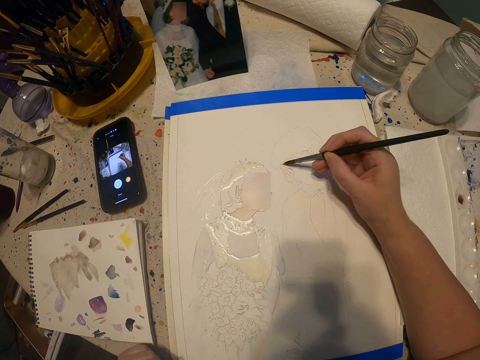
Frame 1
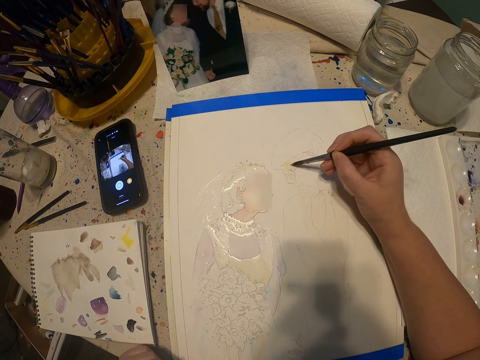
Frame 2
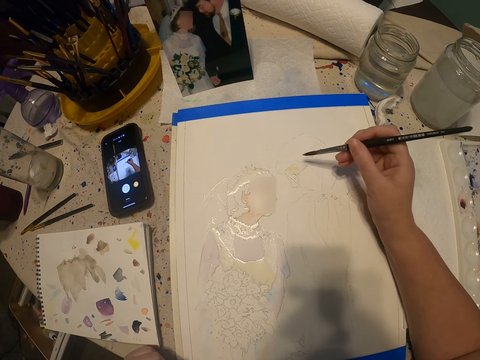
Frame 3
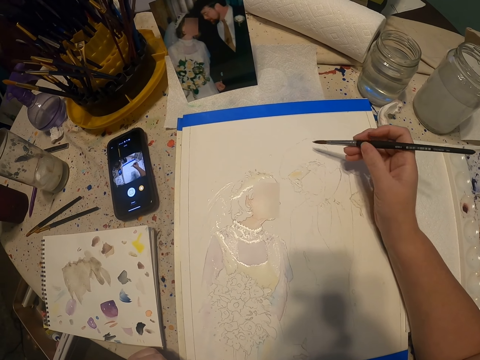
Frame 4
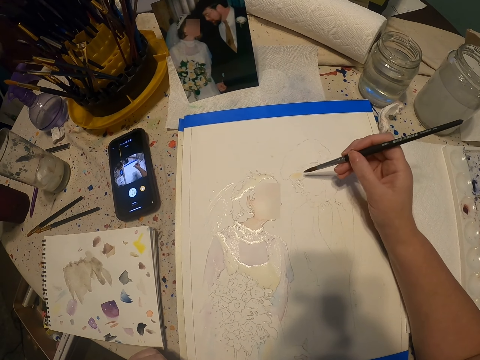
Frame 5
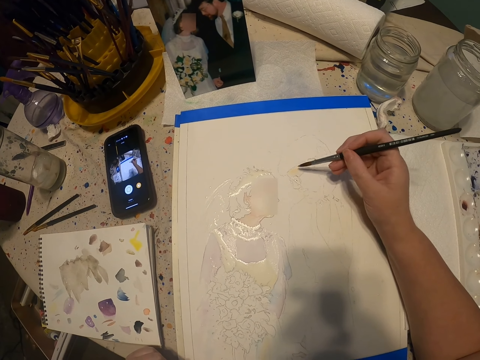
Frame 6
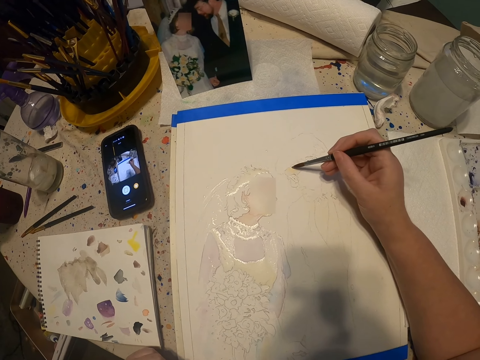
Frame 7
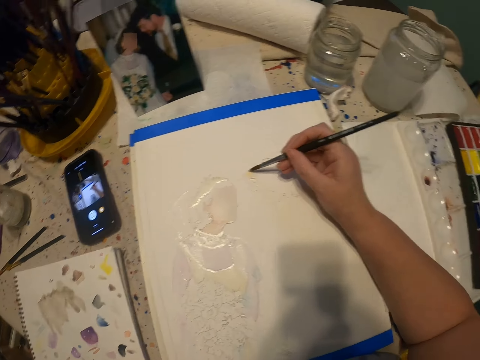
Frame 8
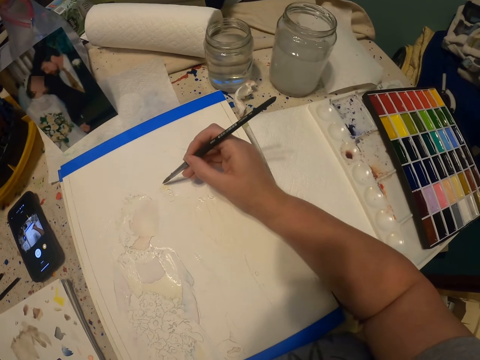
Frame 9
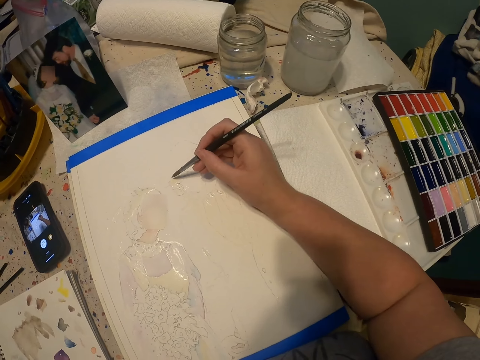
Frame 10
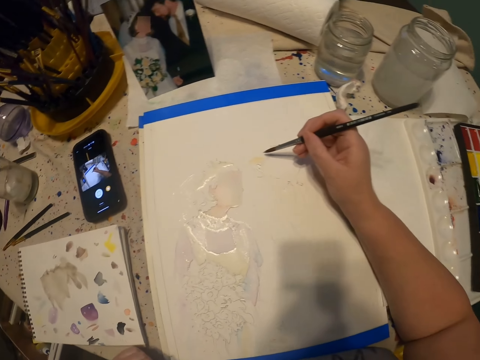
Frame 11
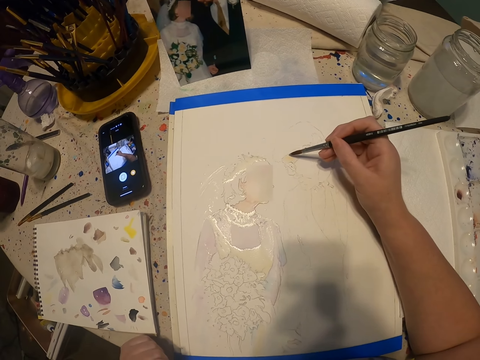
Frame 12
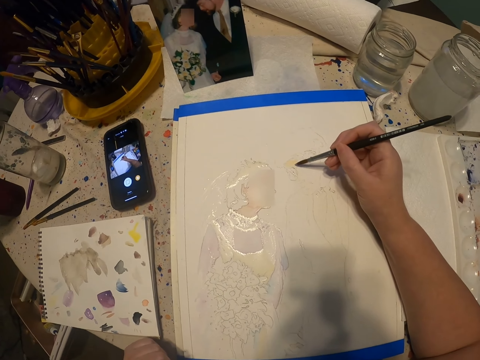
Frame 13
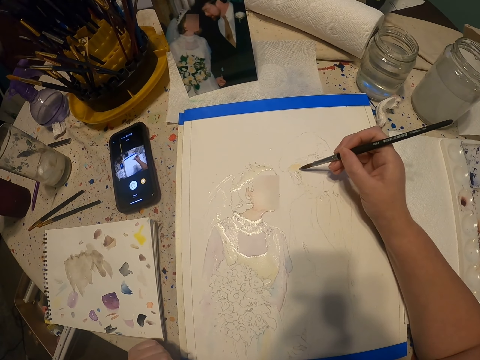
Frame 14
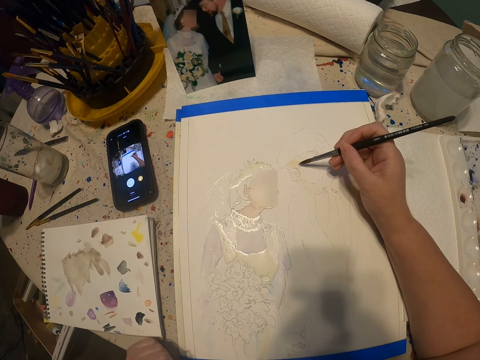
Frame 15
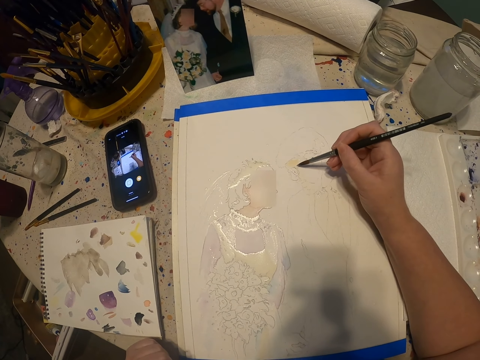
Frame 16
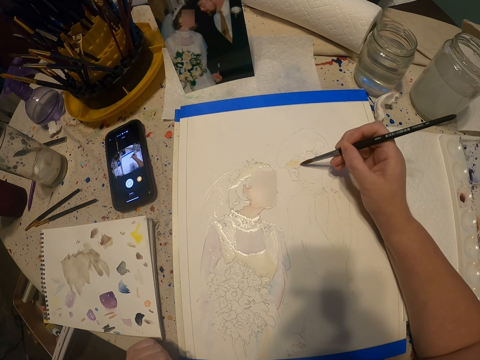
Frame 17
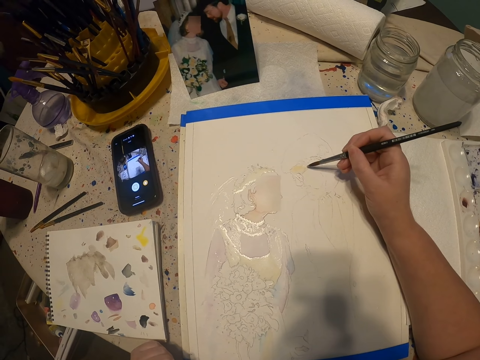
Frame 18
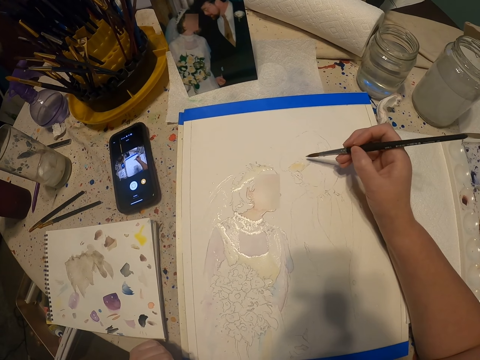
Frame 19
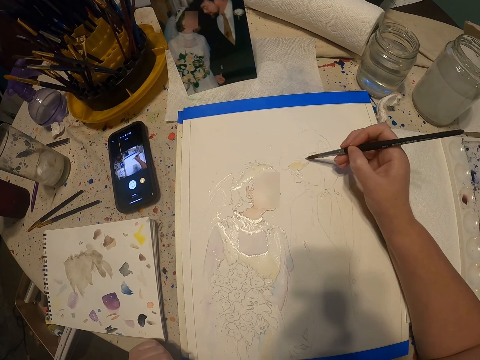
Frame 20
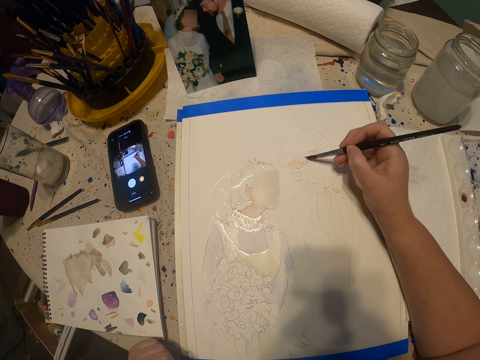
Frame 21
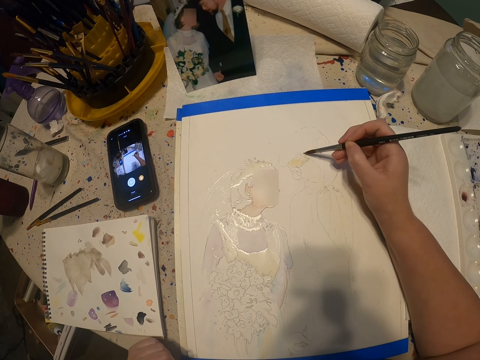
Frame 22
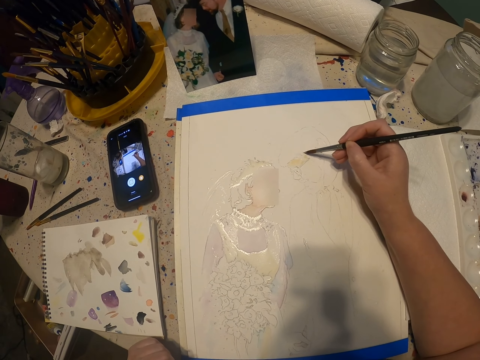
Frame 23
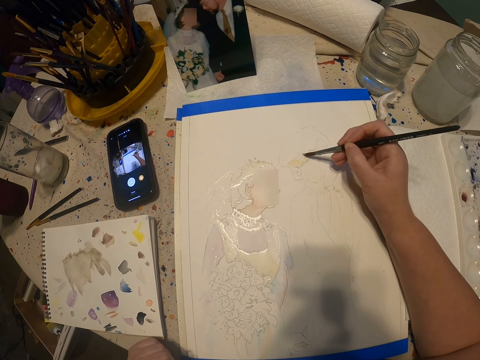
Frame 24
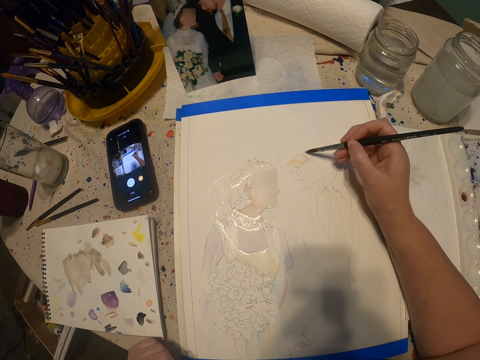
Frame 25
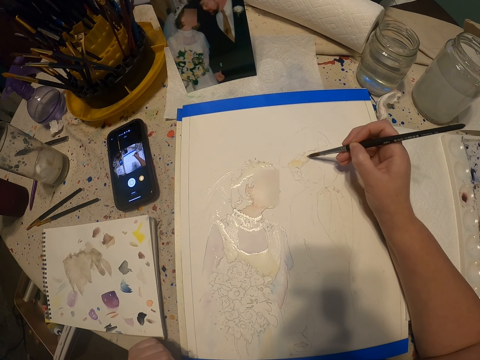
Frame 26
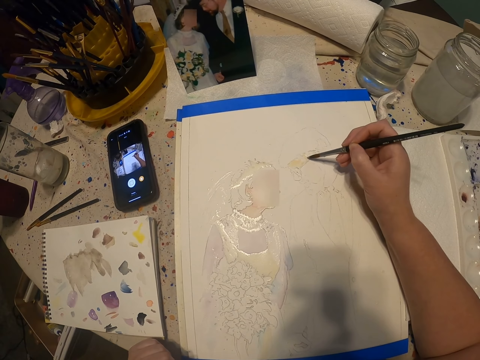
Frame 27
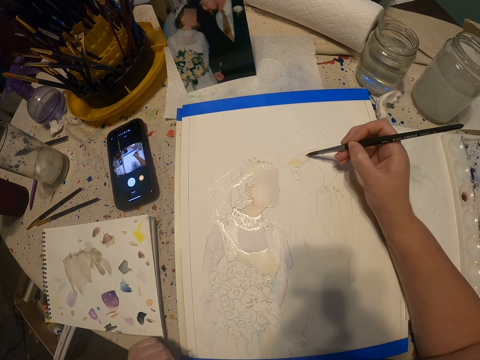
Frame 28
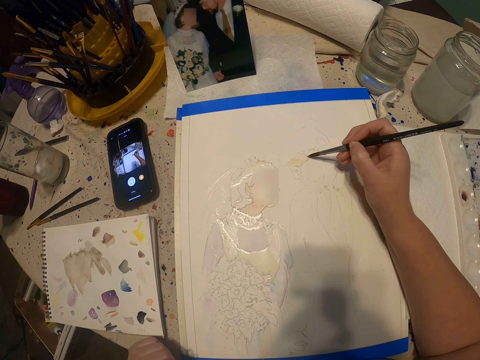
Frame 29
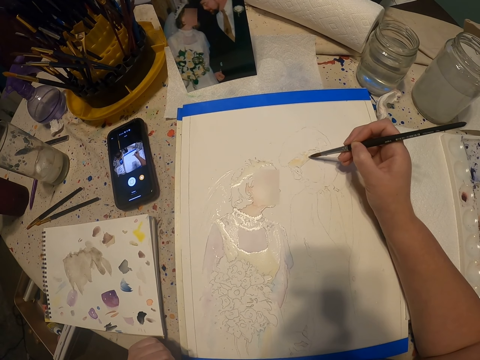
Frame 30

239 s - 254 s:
The camera wearer looks around. They paint with the paint brush. They paint the drawing with the paint brush.

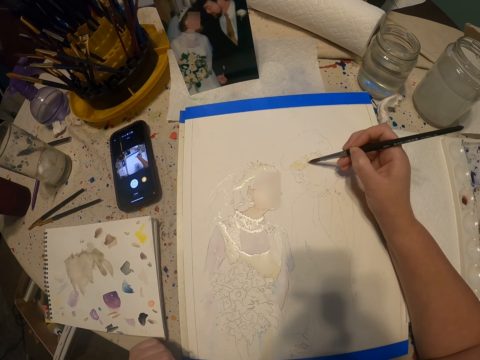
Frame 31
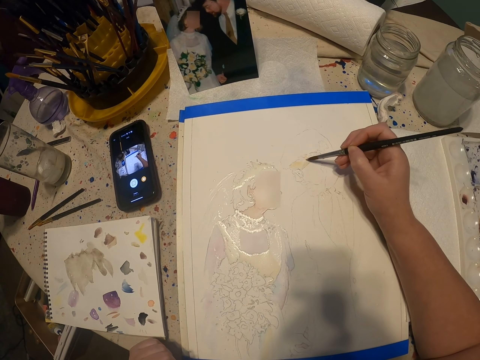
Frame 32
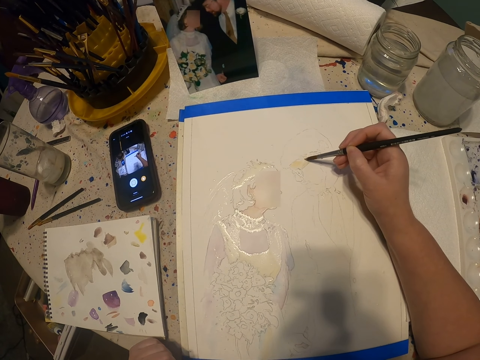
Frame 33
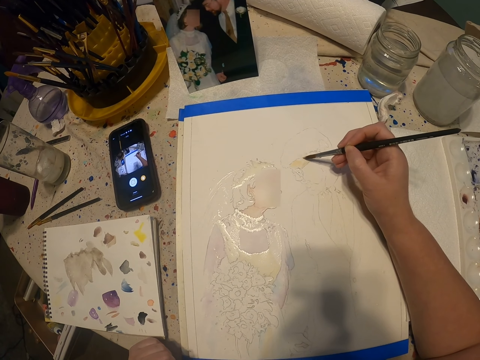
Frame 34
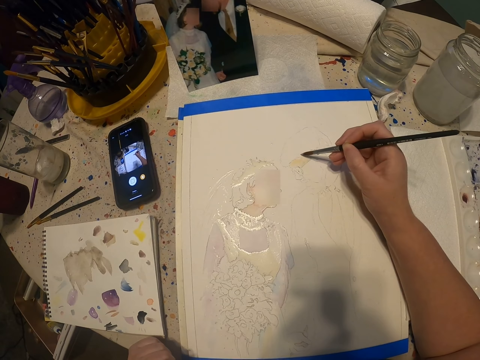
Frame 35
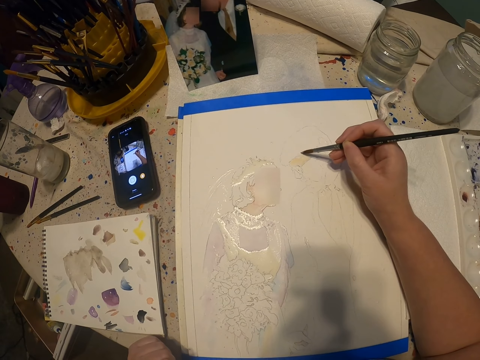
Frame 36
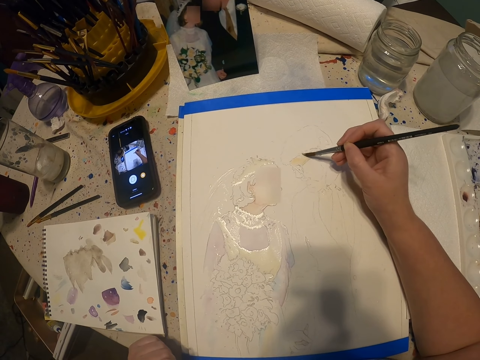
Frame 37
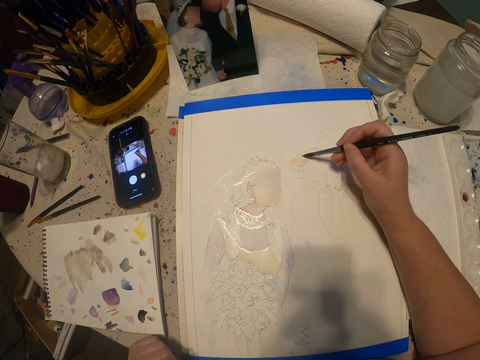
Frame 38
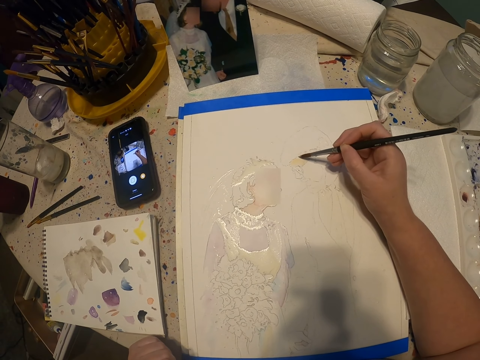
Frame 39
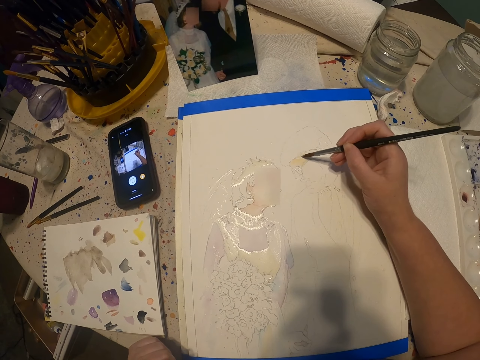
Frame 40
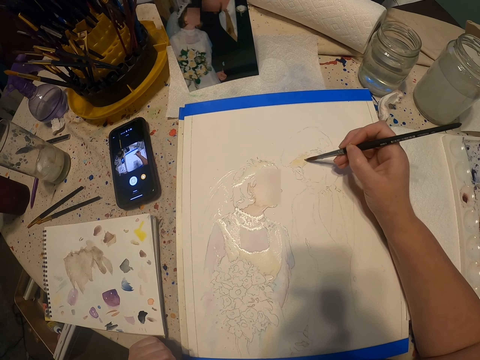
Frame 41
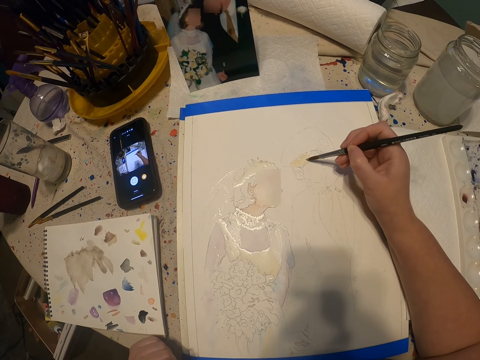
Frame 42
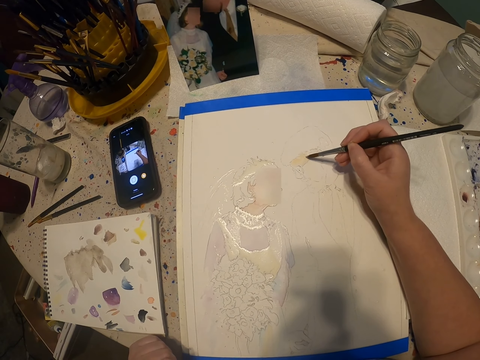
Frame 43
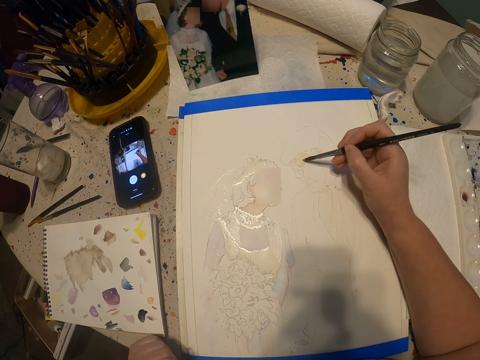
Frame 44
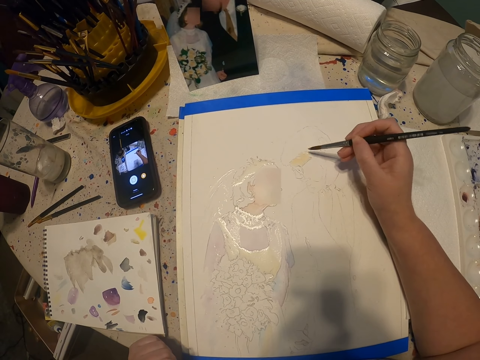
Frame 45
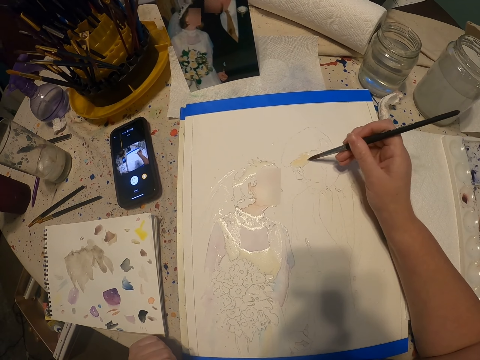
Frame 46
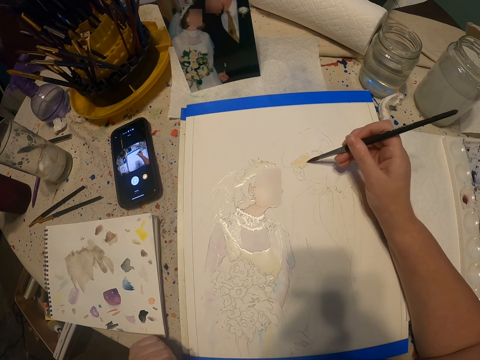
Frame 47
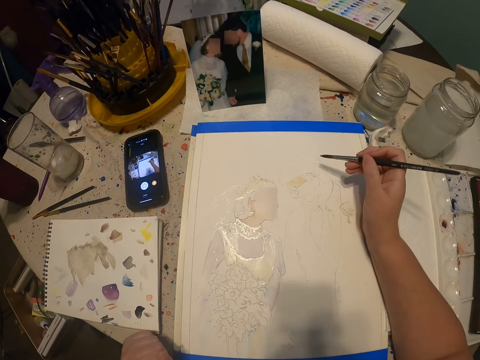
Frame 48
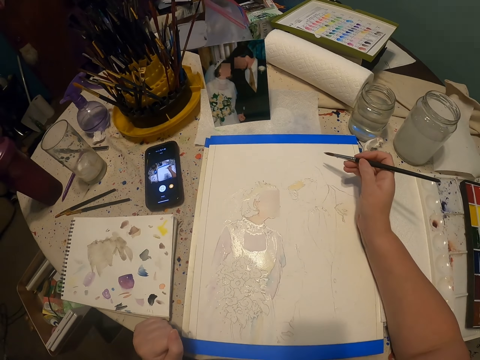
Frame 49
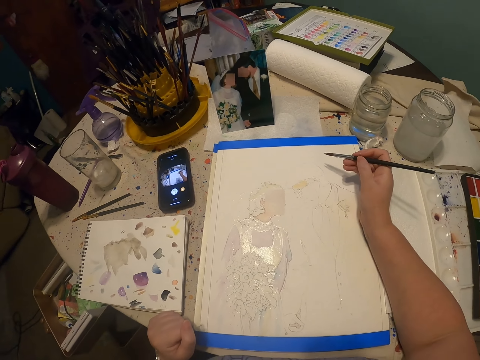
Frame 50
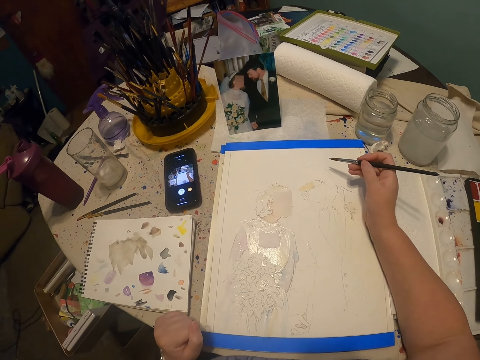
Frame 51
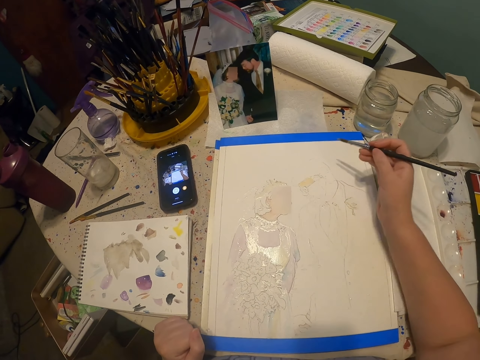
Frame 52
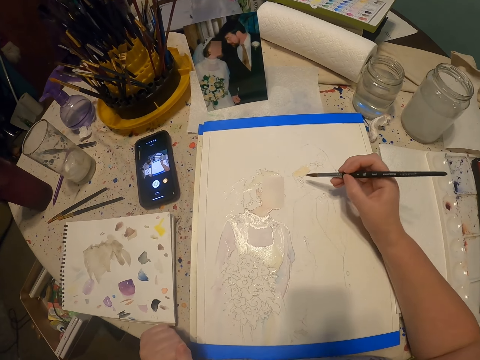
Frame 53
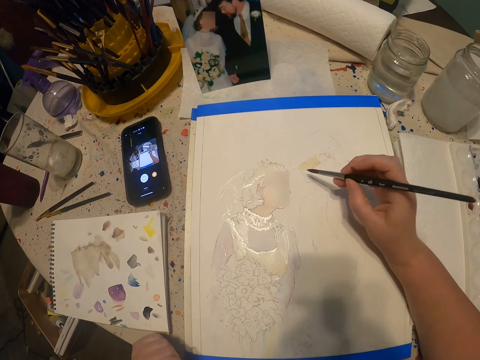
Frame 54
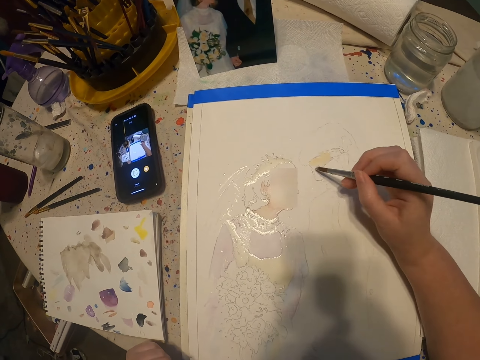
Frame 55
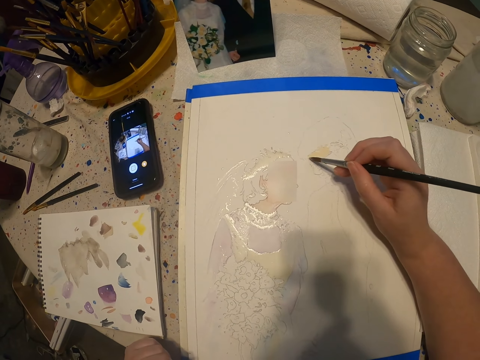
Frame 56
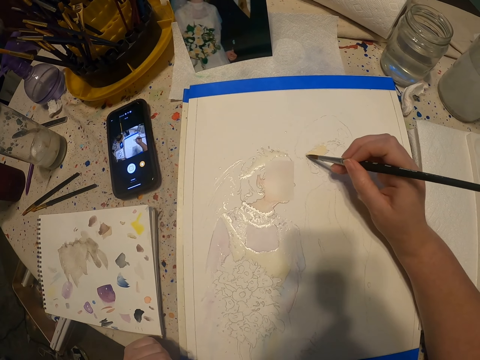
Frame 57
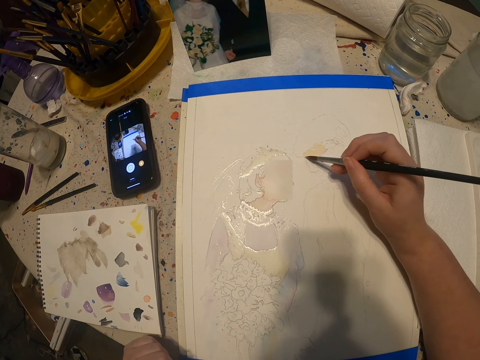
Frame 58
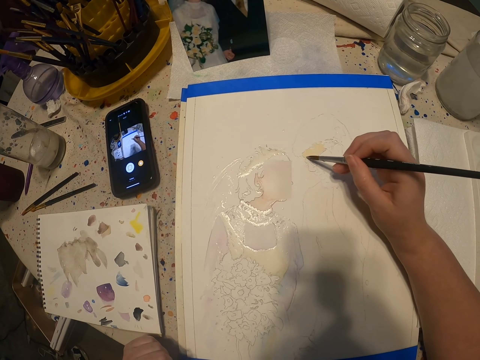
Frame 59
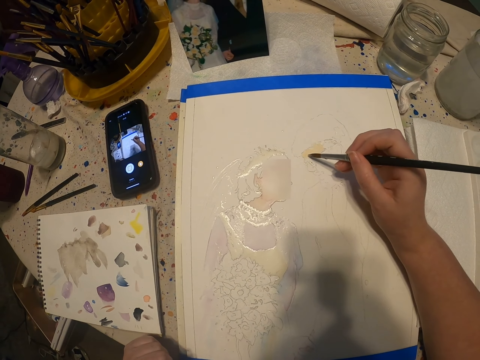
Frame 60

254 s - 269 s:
The camera wearer looks around. They look at the painting. They paint with the paint brush.
